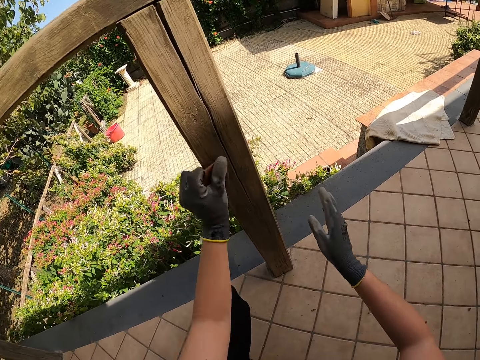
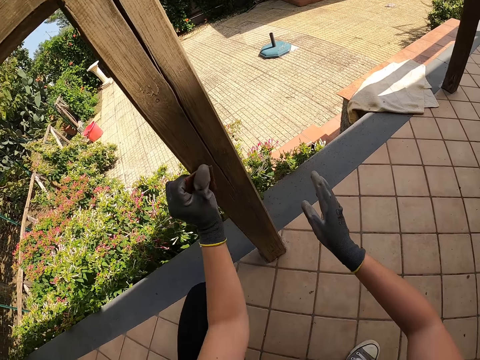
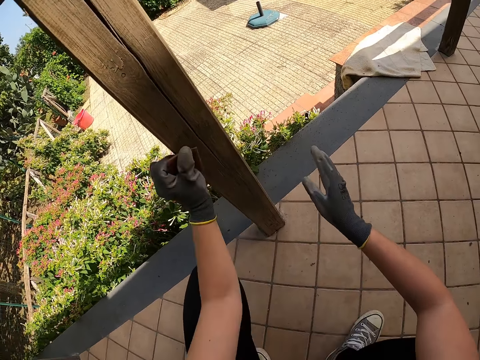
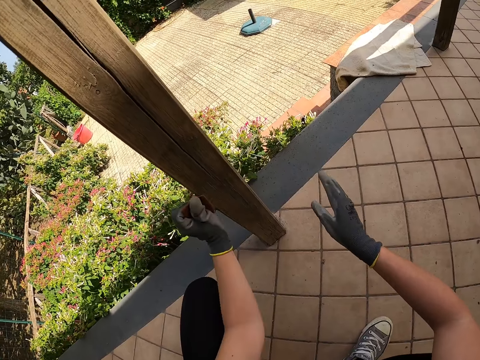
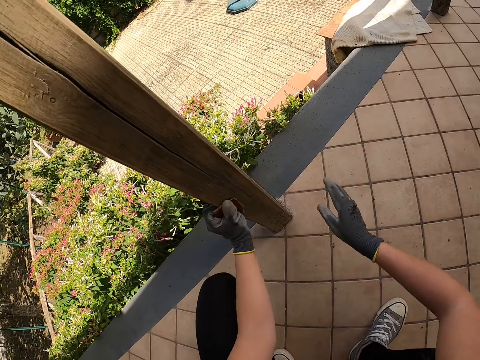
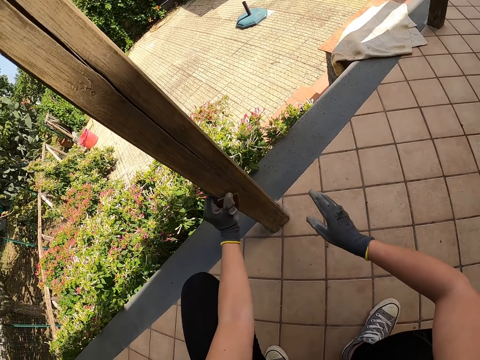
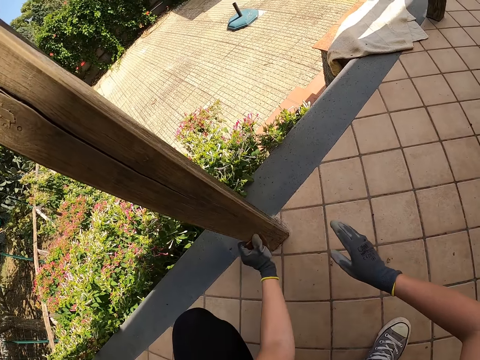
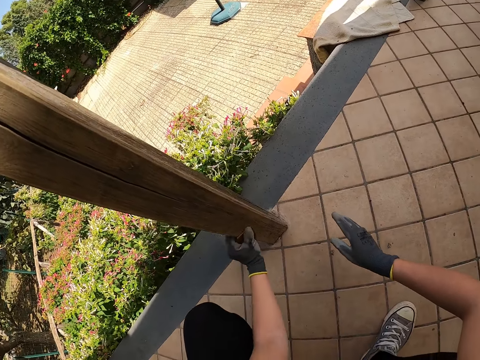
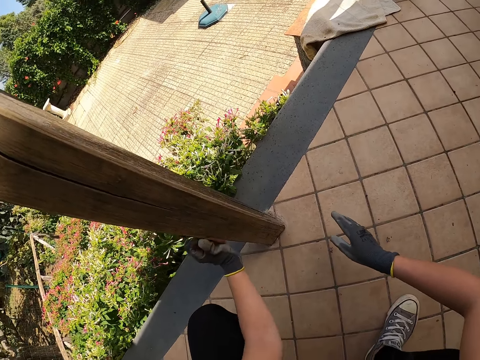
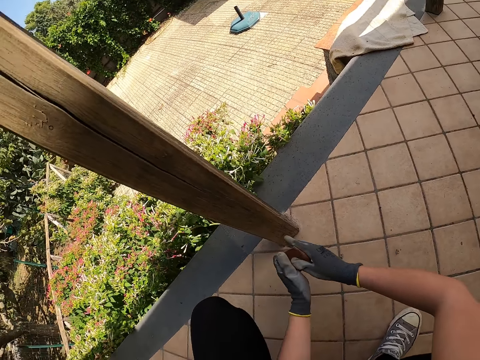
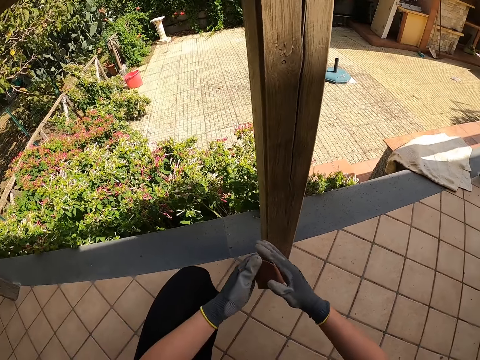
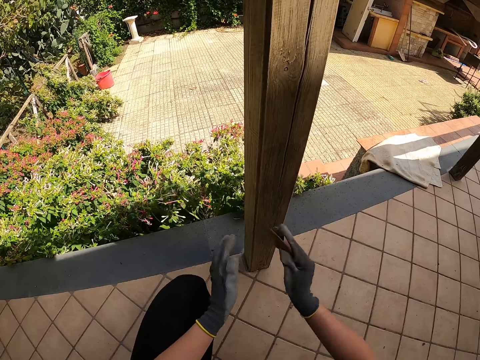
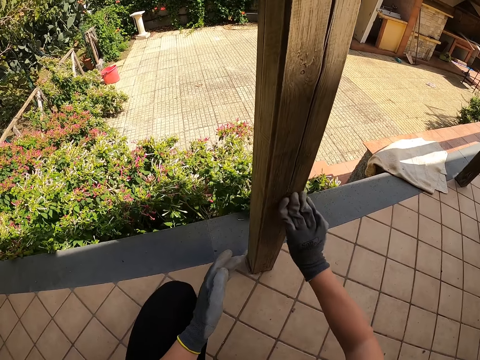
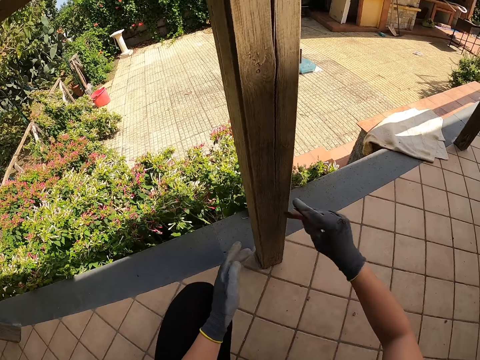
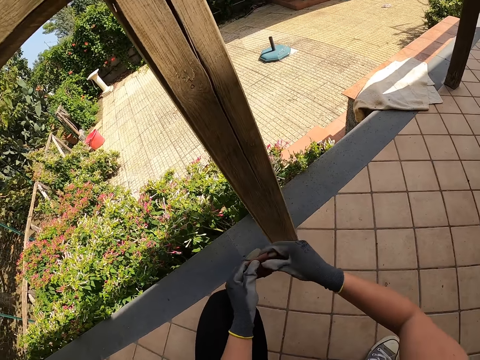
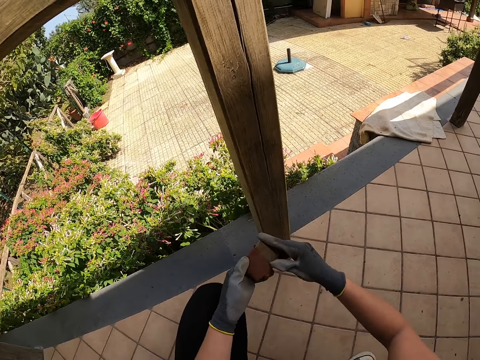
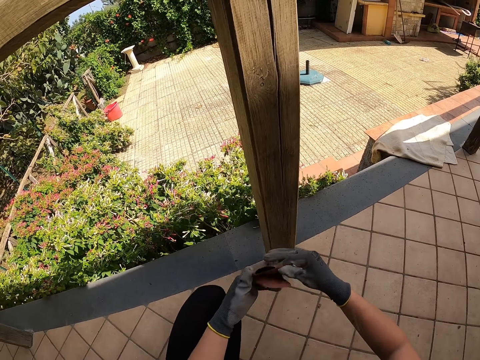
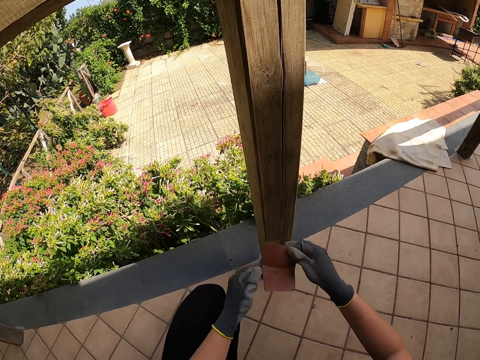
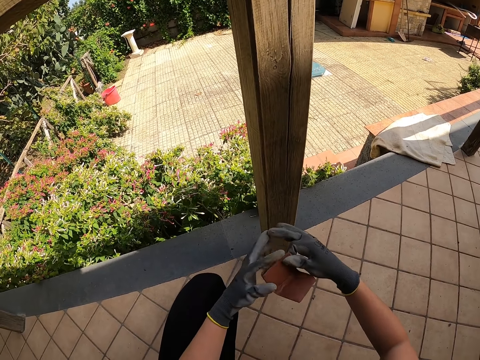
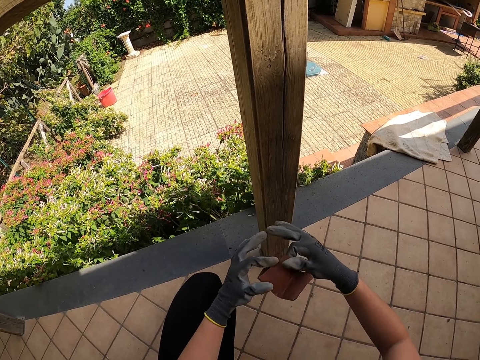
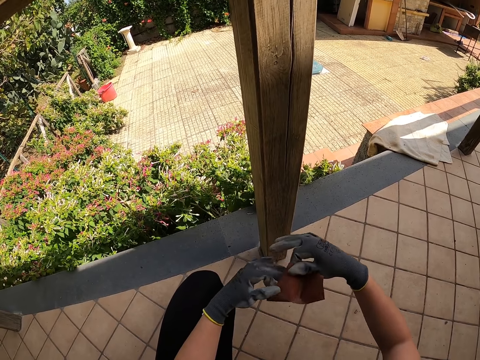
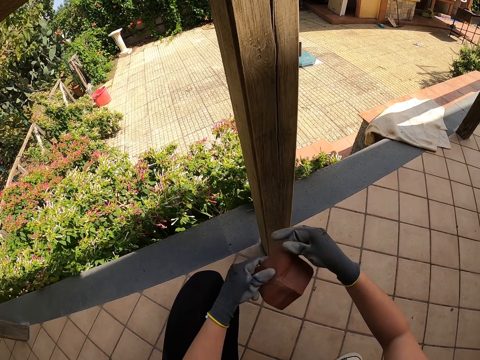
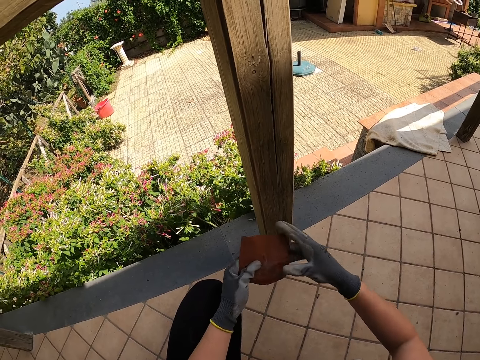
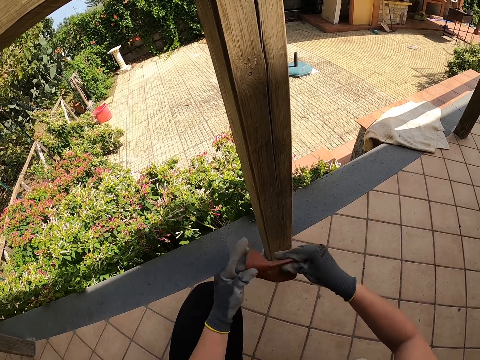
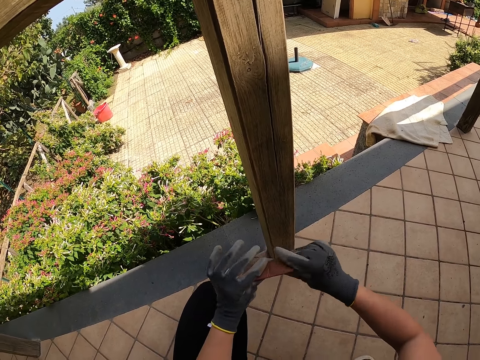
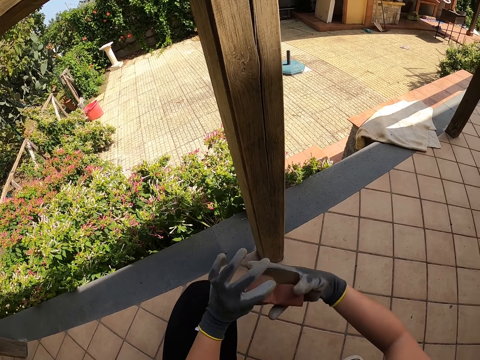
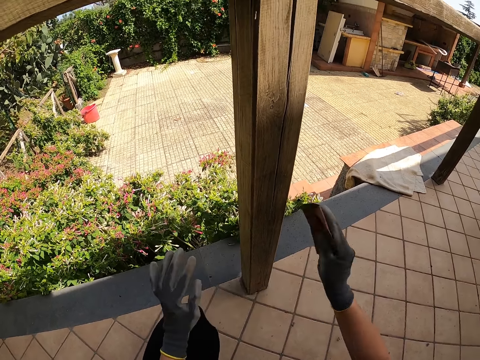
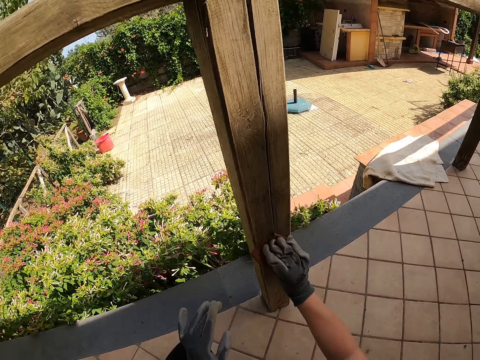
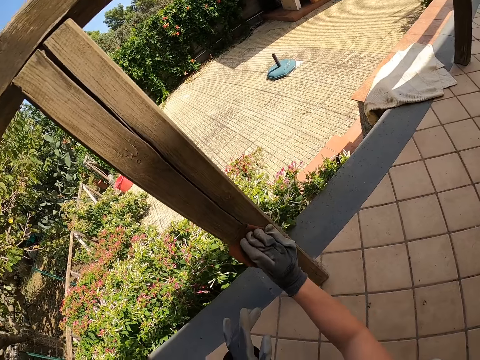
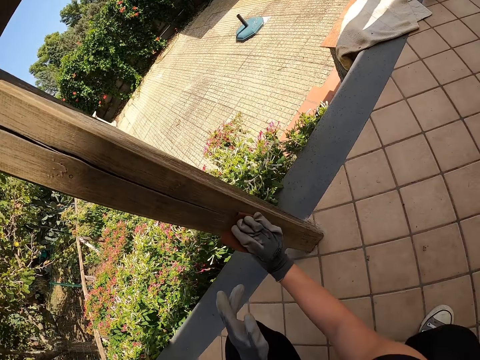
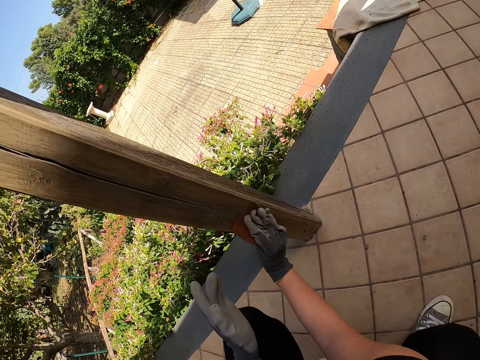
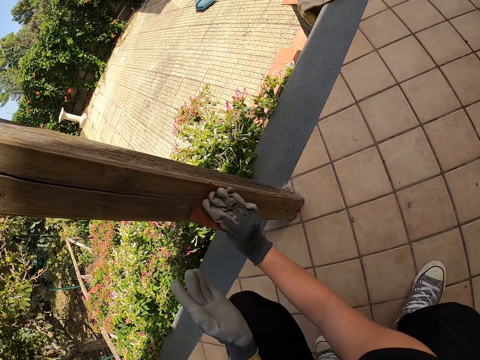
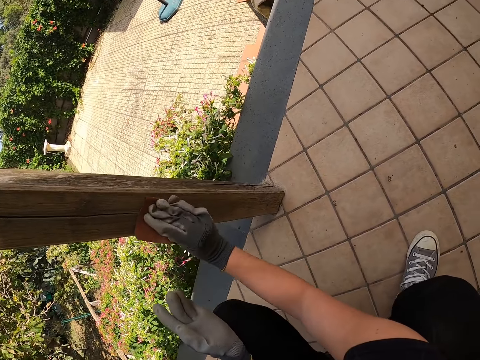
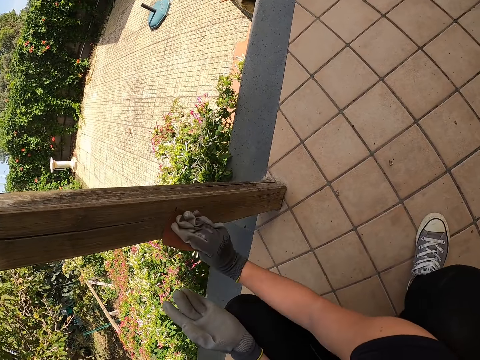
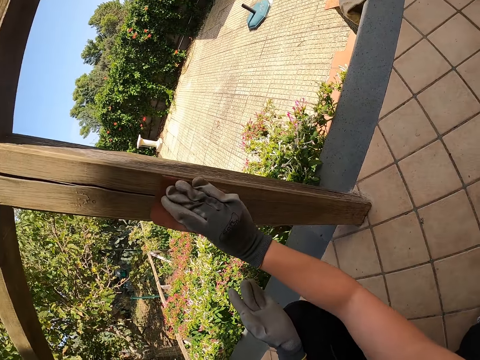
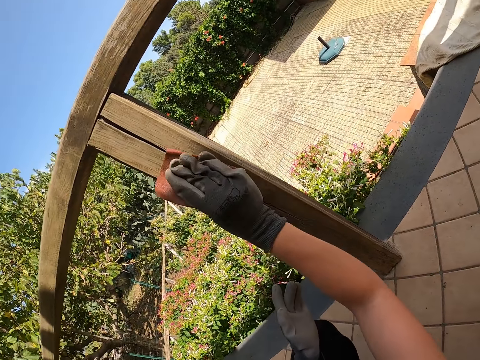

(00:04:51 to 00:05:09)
The camera wearer passes the sandpaper to the other hand. They smooth the pole of the fence with the sandpaper. They unfold the sandpaper with both hands. They fold the sandpaper. They smooth the pole of the wooden fence with the sandpaper.

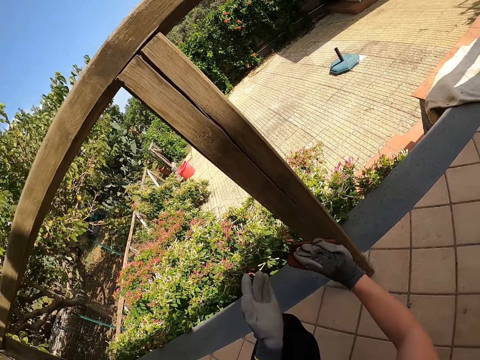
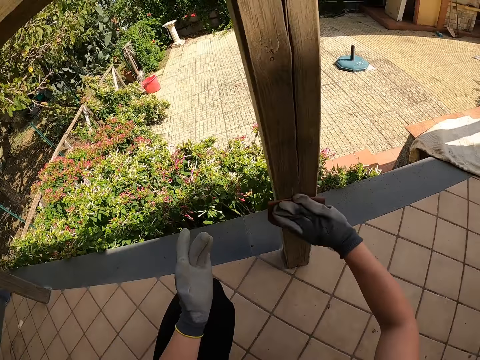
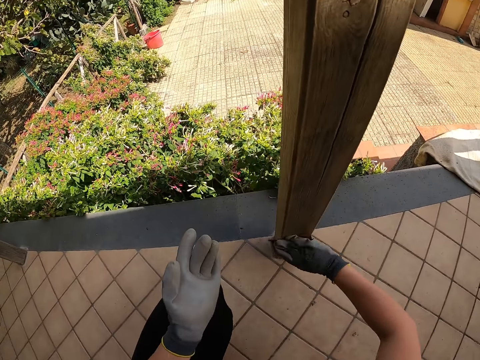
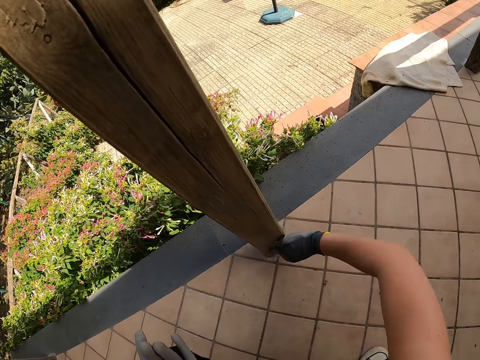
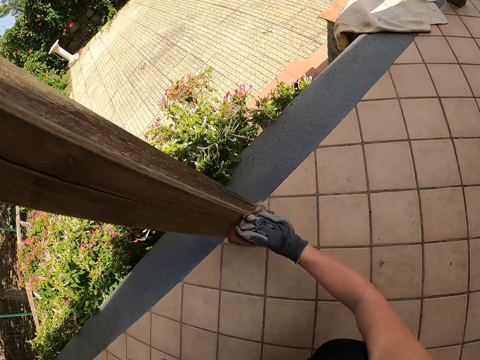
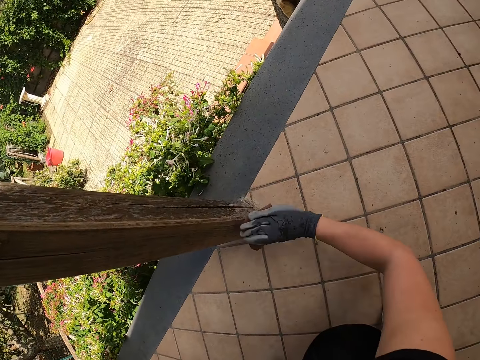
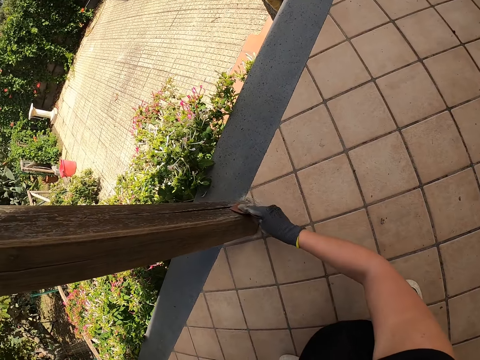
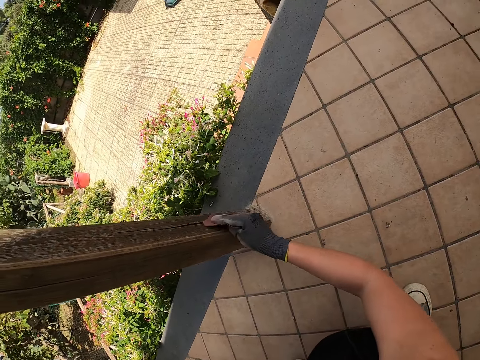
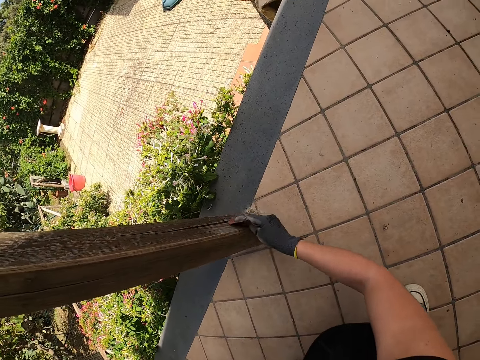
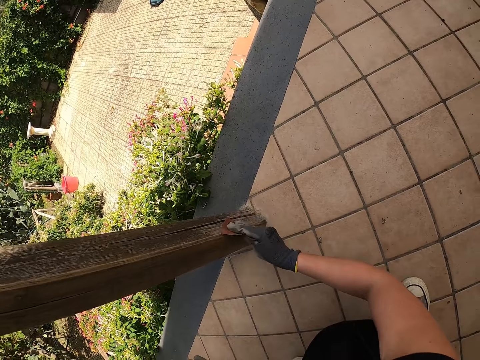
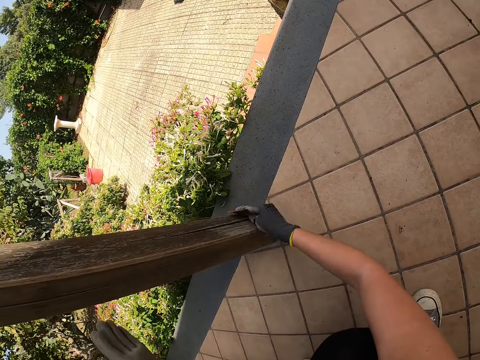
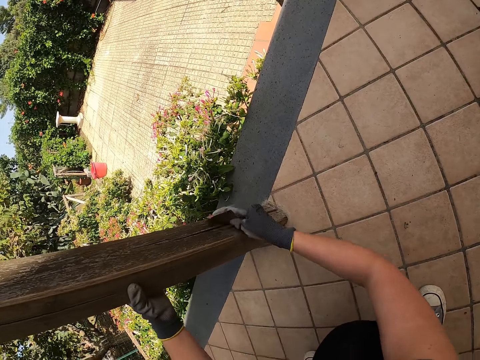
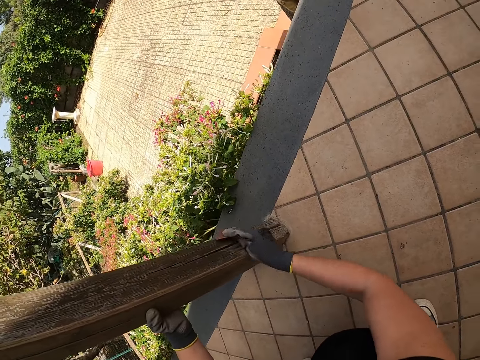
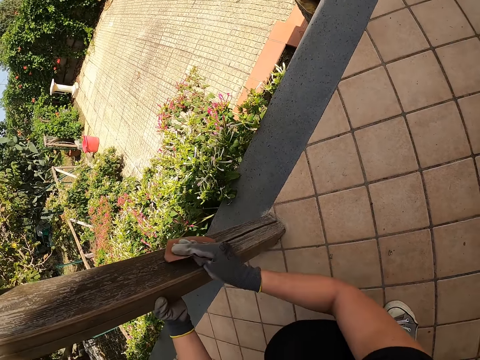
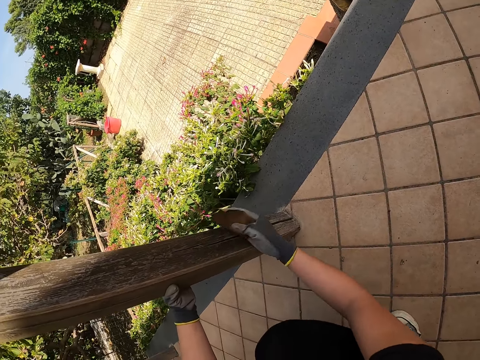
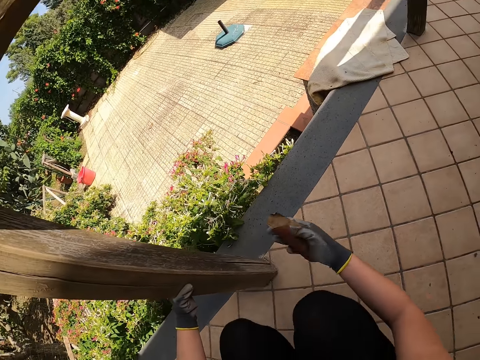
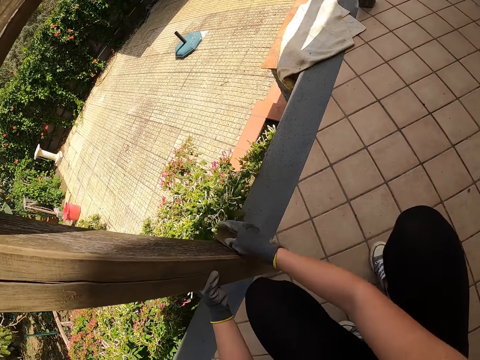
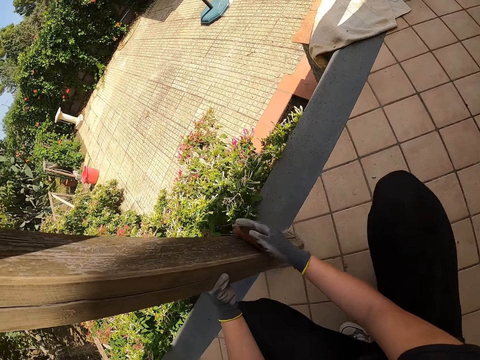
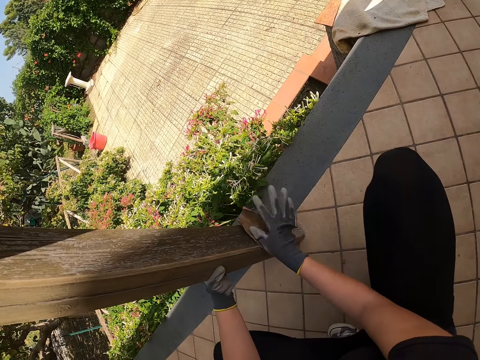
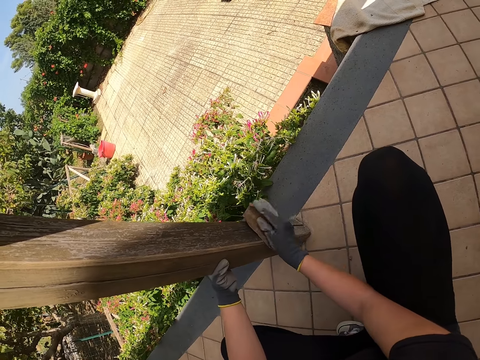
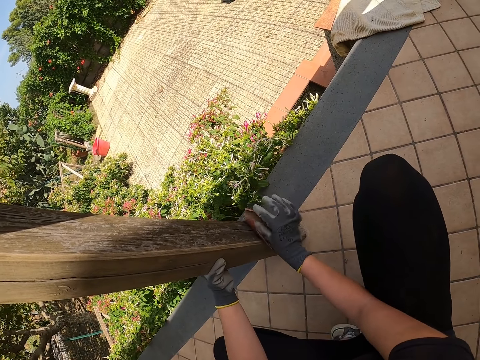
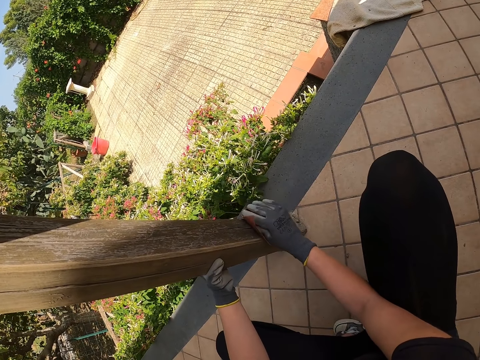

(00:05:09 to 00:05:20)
The camera wearer folds the sandpaper by pressing it on the pole on the fence. They unfold the sandpaper.
